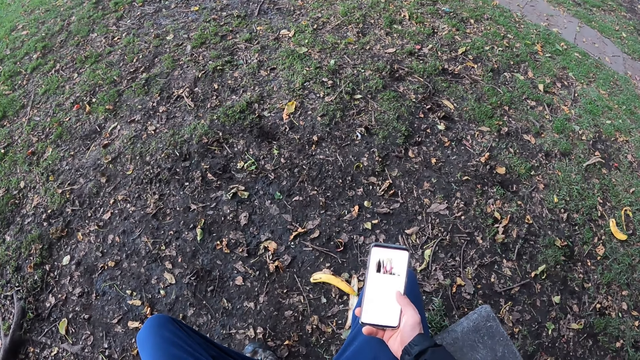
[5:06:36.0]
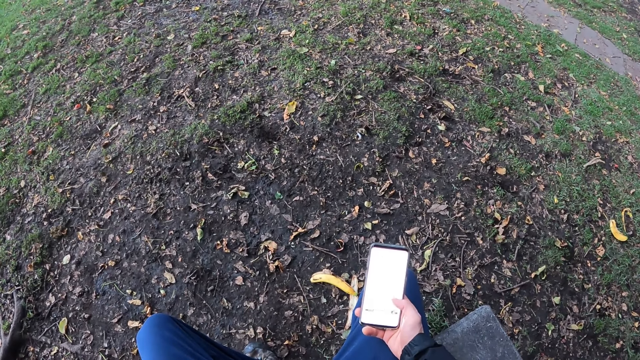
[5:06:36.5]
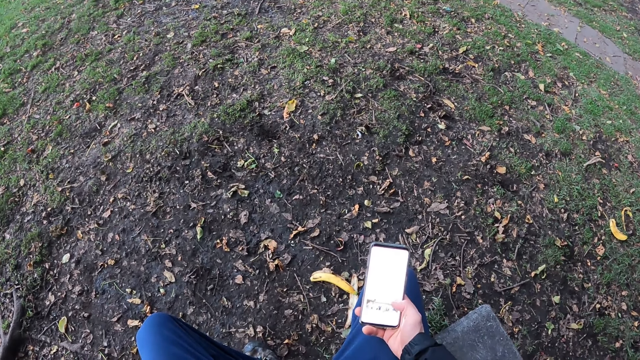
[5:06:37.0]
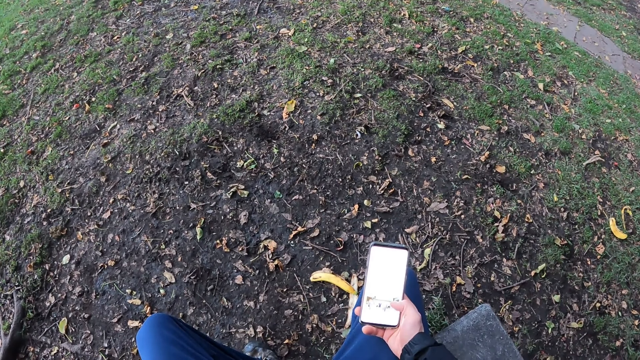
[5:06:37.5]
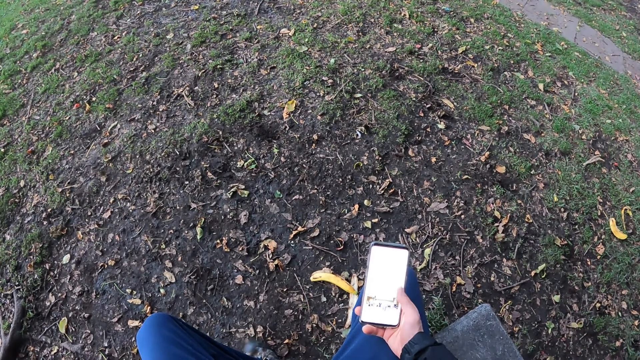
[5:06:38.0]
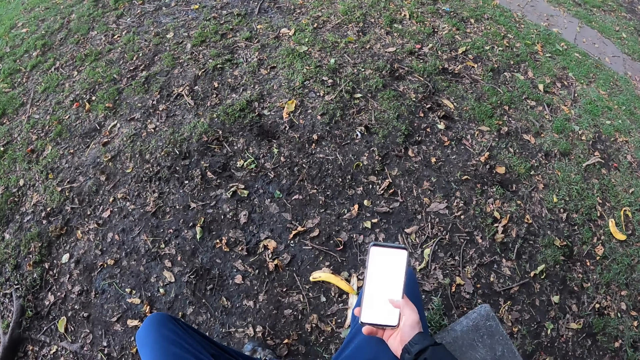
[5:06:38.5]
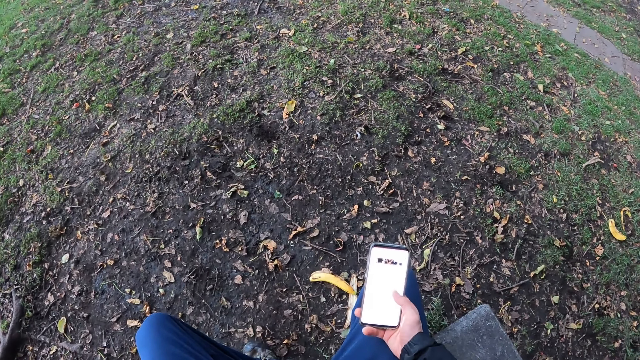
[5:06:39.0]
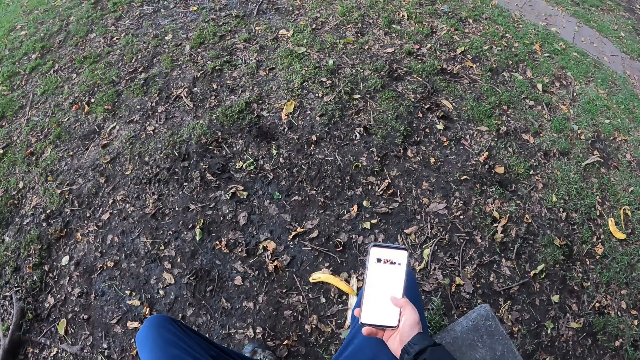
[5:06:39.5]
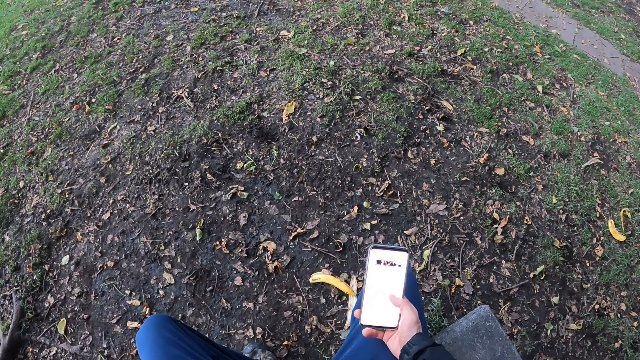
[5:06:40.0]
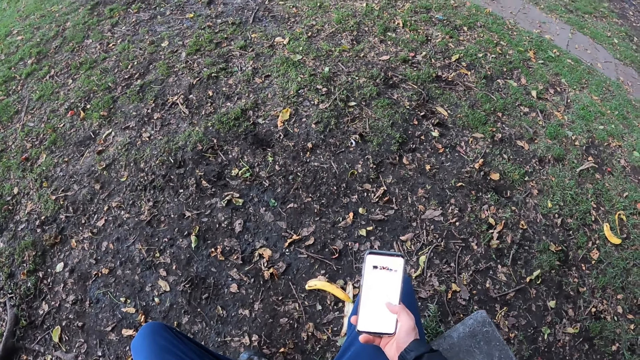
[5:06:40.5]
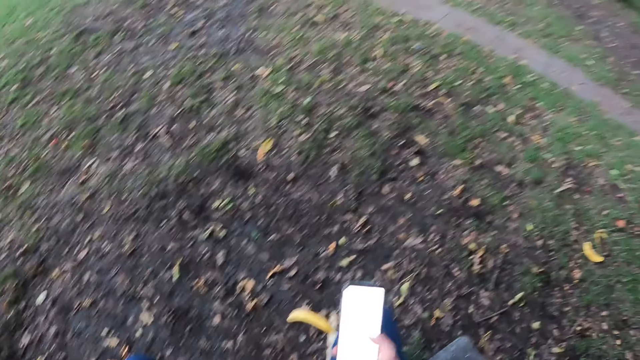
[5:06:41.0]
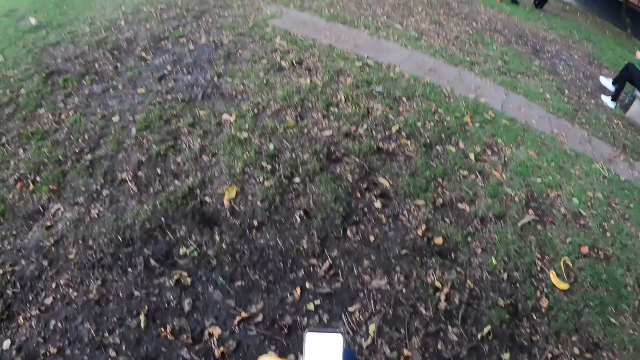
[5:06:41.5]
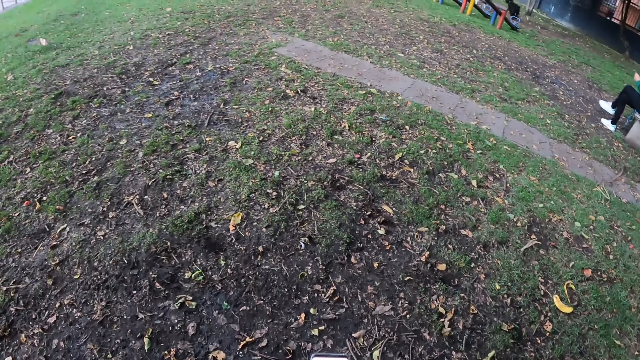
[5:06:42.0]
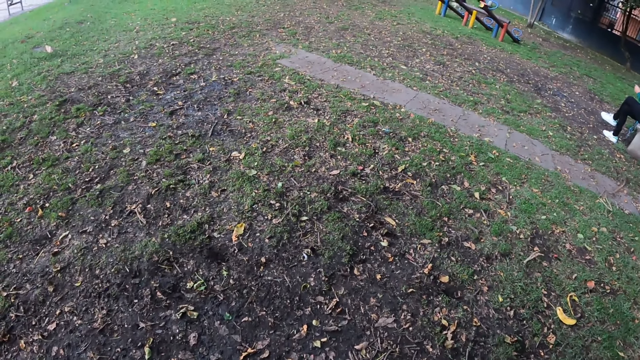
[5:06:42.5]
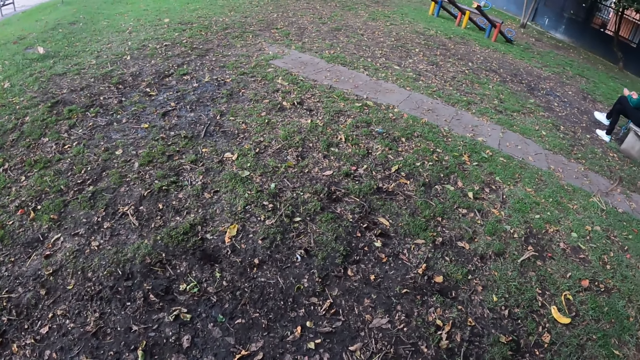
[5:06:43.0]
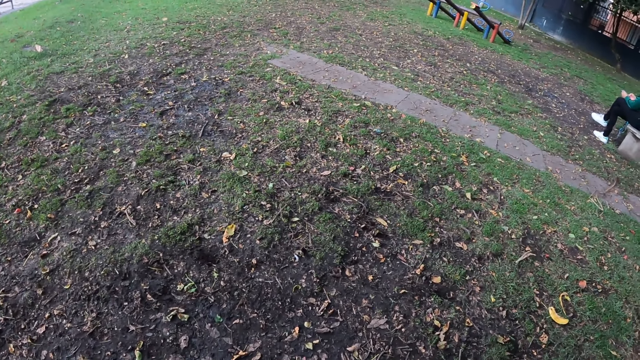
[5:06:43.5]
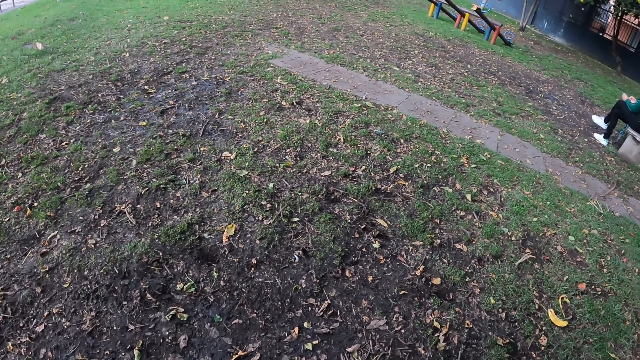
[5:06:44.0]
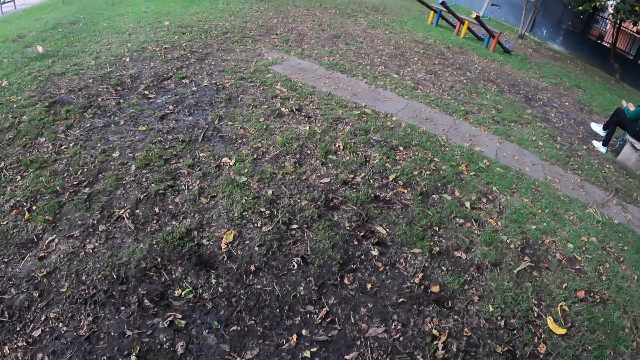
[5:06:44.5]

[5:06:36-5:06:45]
The camera wearer looks at the dogs.

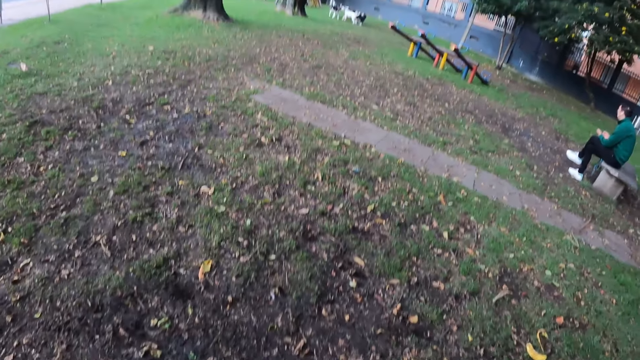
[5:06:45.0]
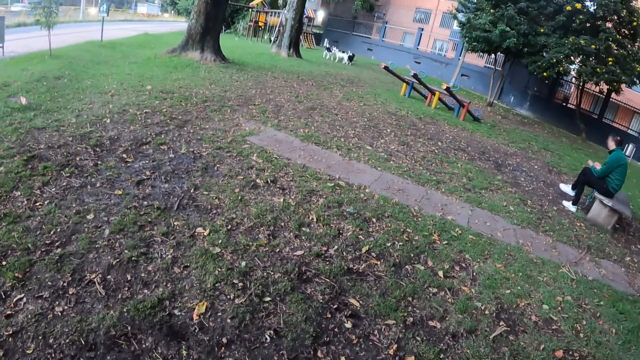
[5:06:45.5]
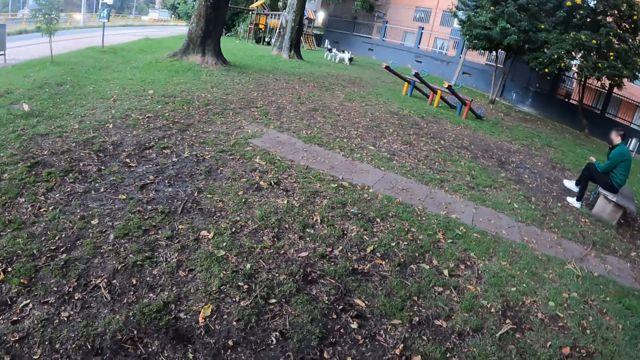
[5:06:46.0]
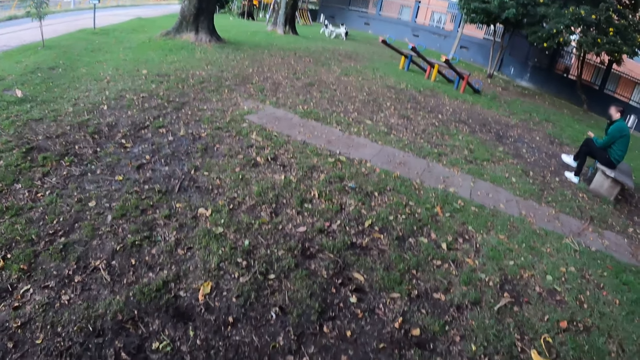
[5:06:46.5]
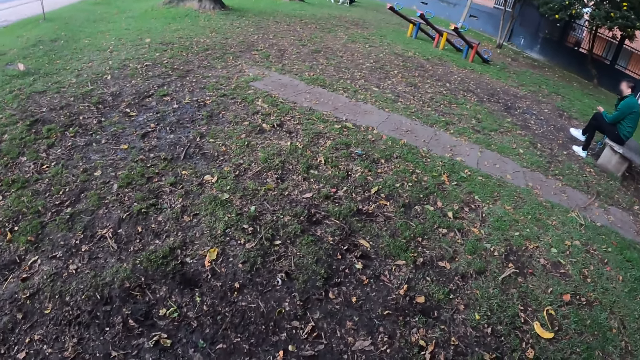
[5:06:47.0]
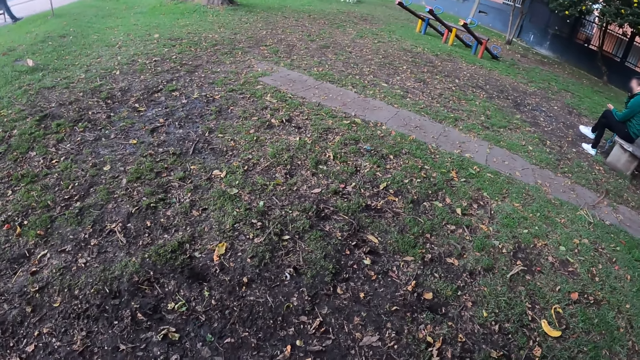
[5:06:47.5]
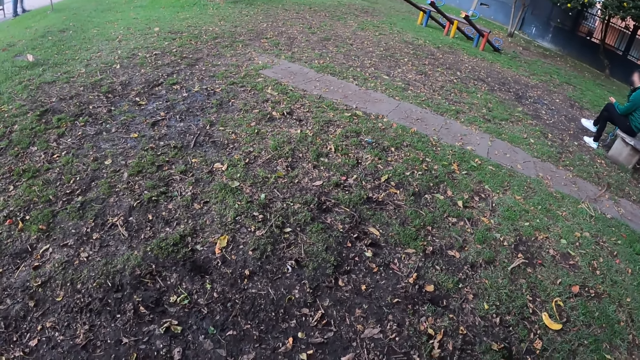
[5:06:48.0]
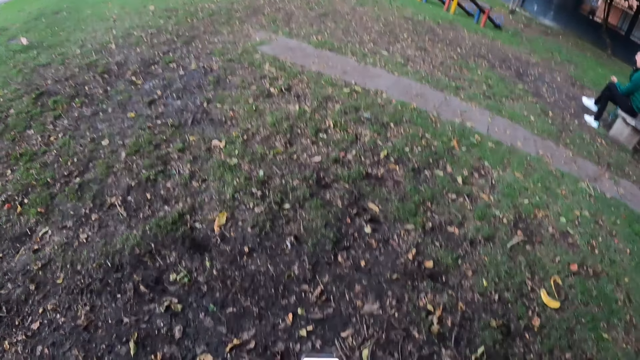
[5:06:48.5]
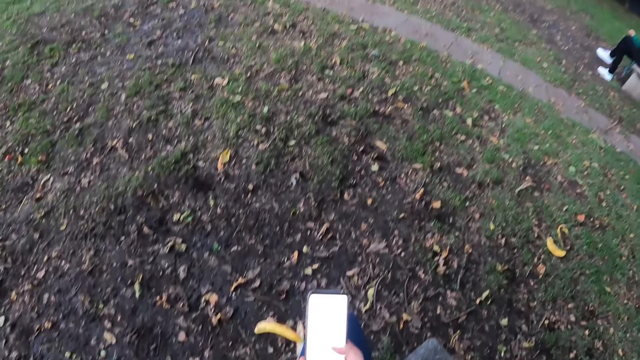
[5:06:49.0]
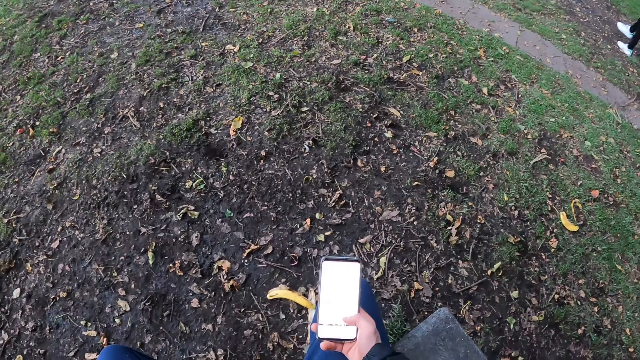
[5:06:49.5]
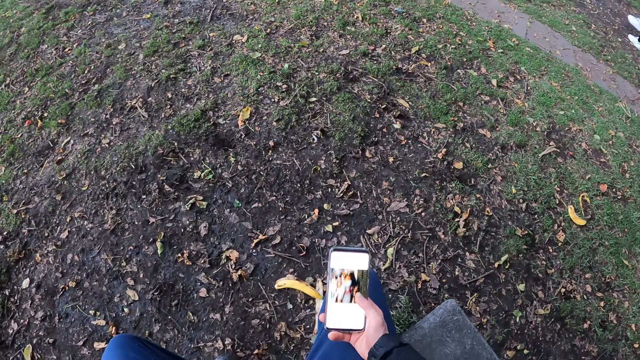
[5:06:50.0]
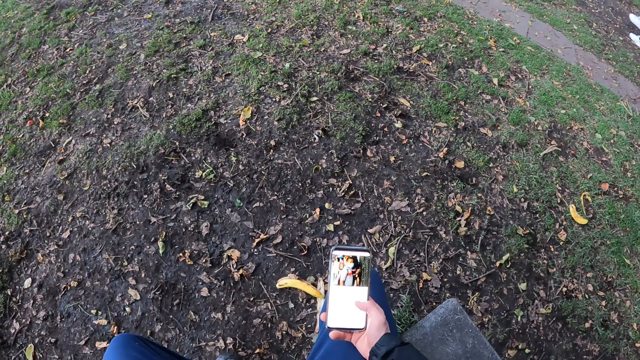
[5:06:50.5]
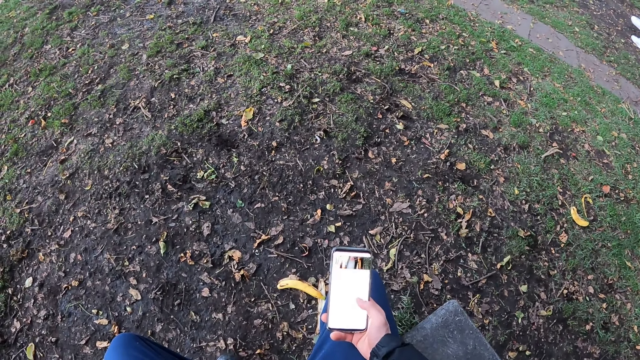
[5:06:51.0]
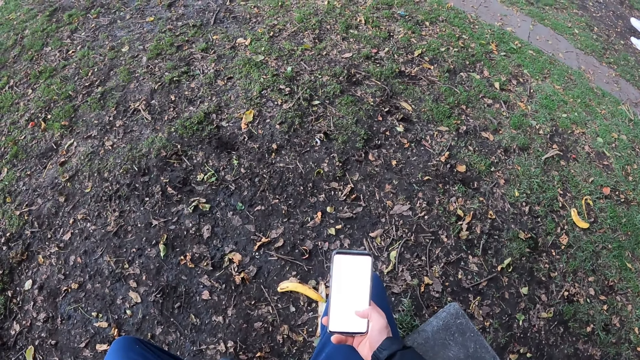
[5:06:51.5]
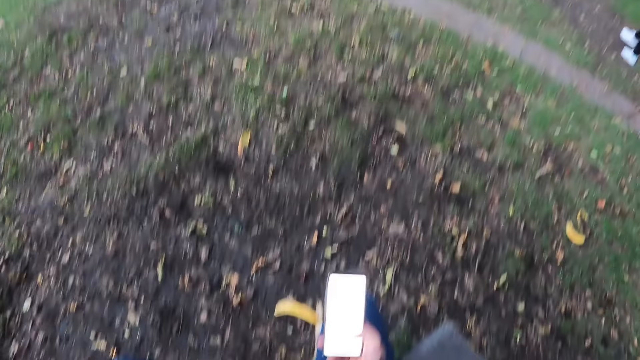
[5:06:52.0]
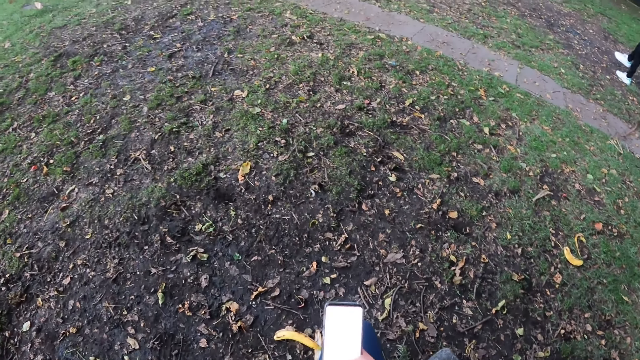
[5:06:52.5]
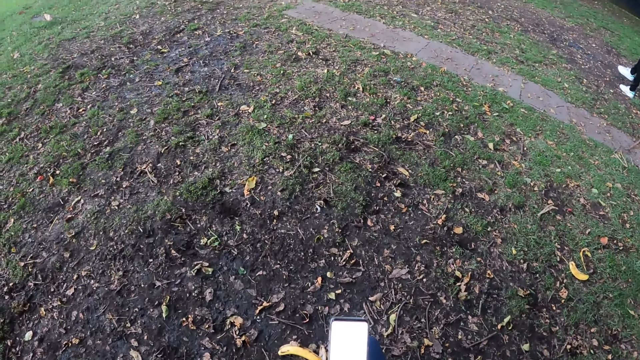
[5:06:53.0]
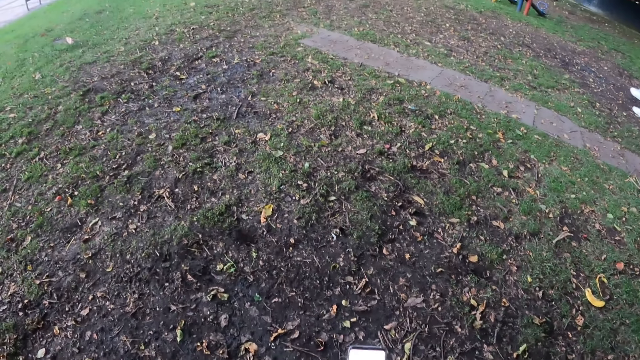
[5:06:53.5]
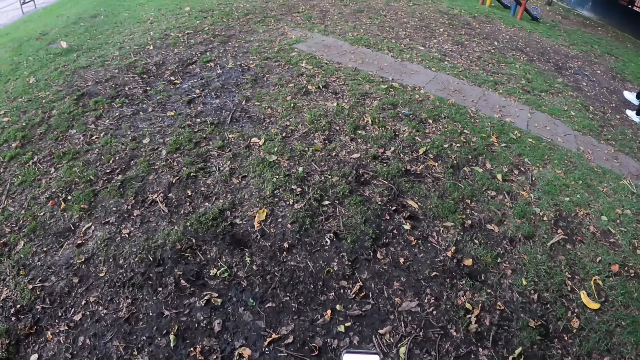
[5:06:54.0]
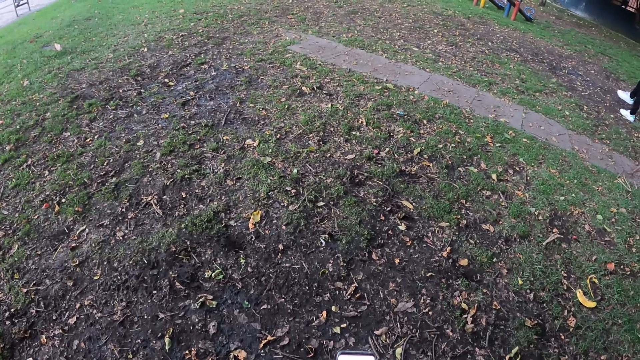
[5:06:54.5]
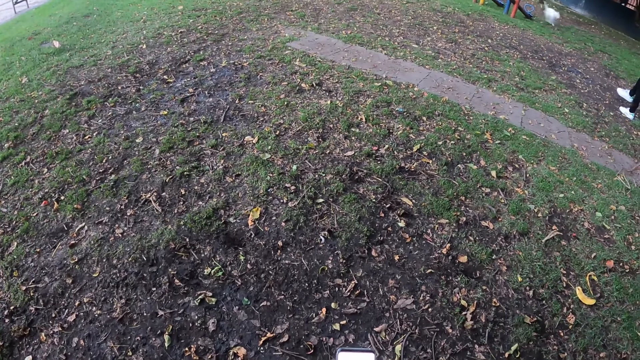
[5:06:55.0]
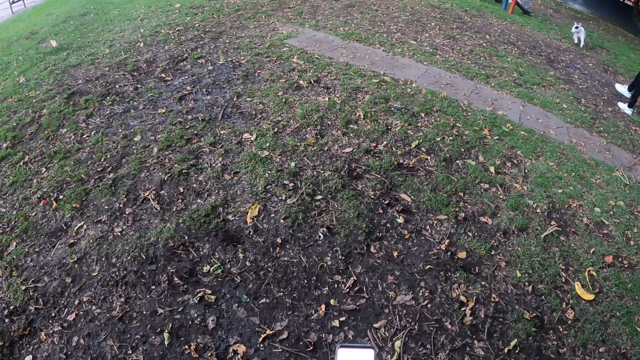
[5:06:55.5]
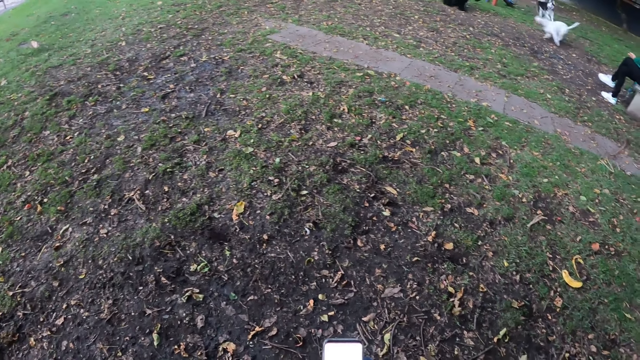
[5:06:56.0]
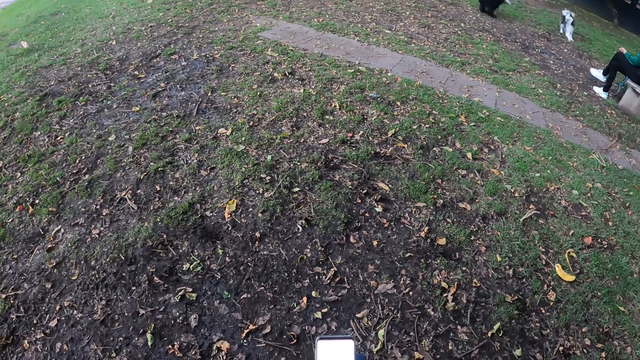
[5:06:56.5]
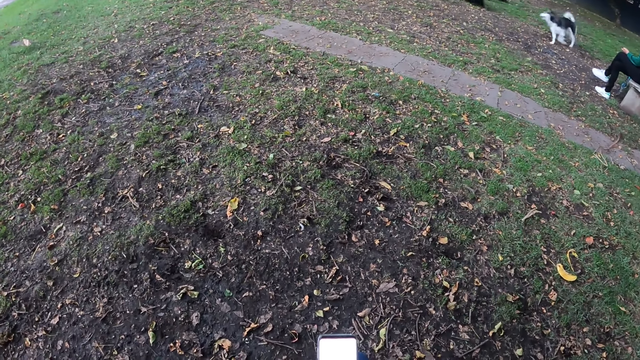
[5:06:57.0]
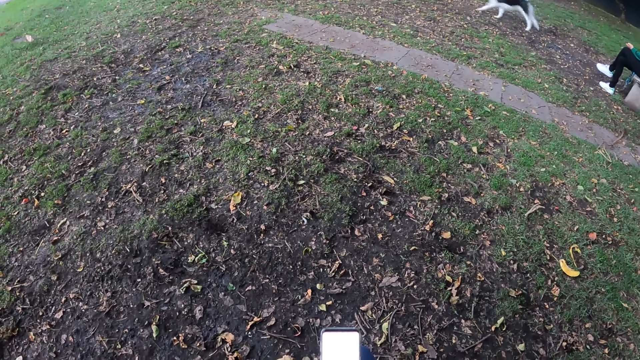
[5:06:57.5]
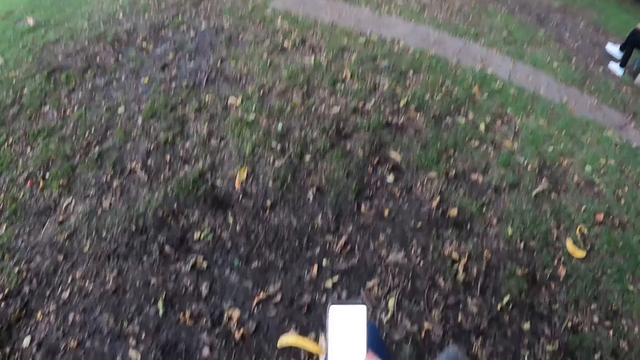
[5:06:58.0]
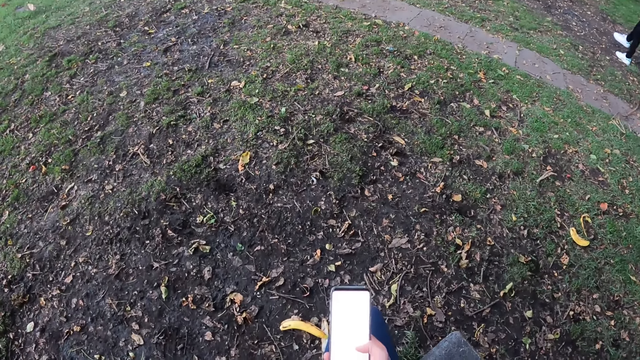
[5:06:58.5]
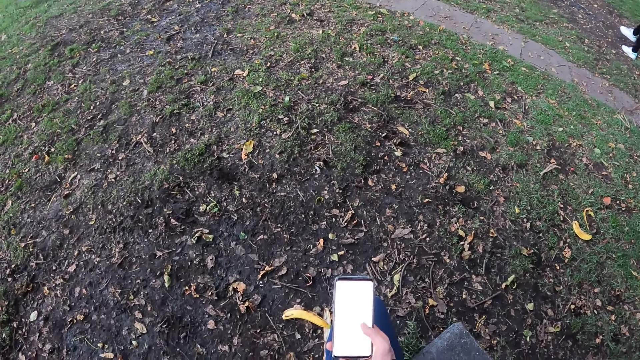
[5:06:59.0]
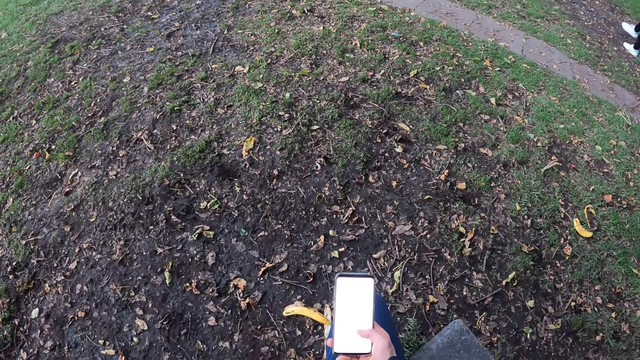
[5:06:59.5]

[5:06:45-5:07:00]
The man puts his right hand on his ear. The camera wearer operates the phone with his right hand. He looks at the dogs. A dog plays with another dog and a third dog. The camera wearer operates the phone with his right hand.
